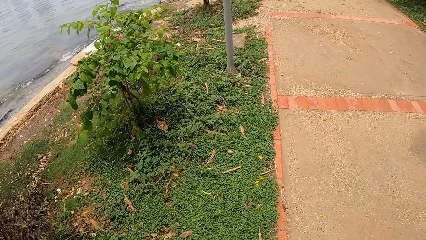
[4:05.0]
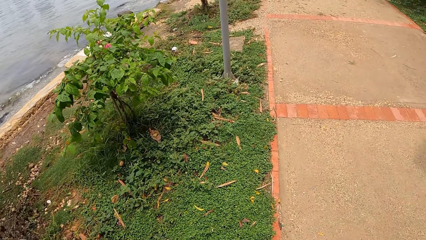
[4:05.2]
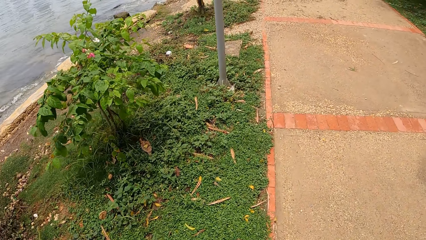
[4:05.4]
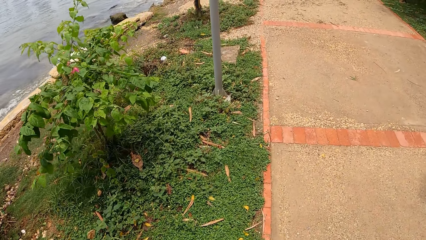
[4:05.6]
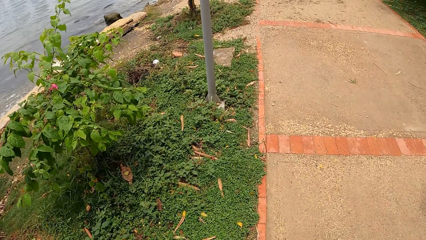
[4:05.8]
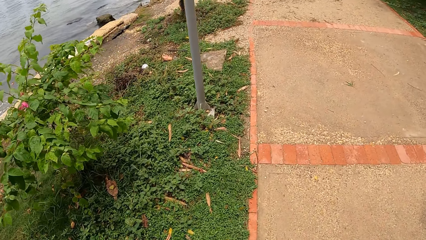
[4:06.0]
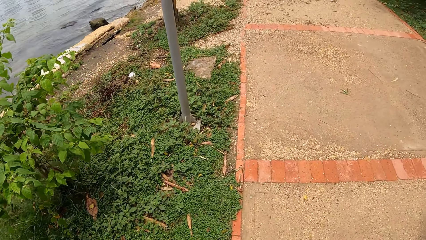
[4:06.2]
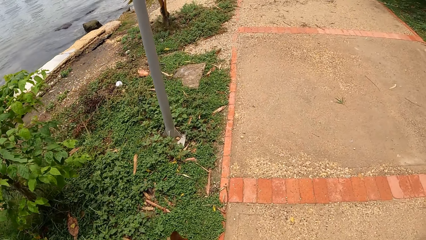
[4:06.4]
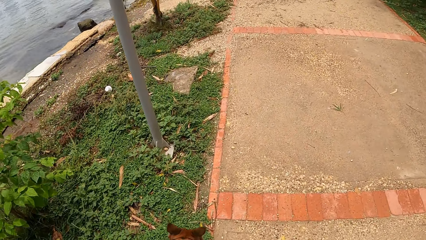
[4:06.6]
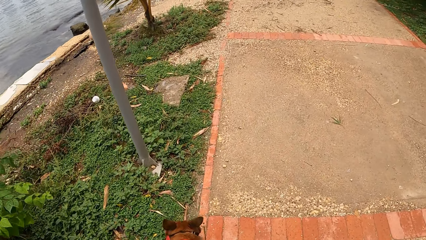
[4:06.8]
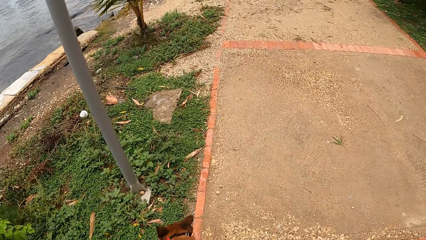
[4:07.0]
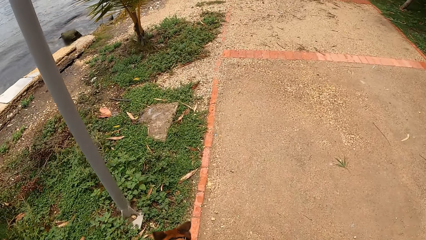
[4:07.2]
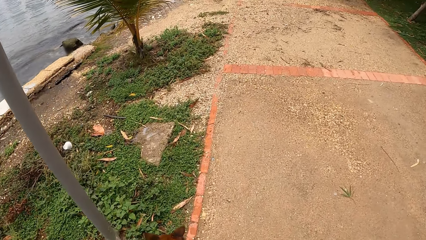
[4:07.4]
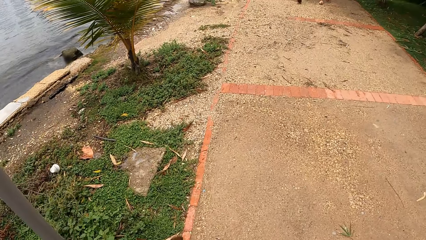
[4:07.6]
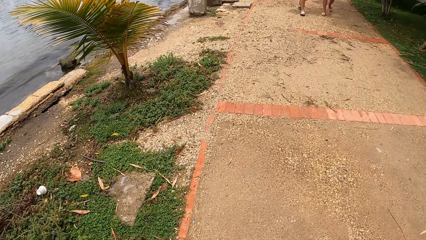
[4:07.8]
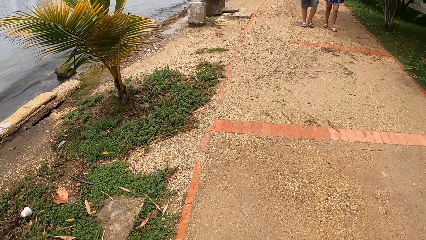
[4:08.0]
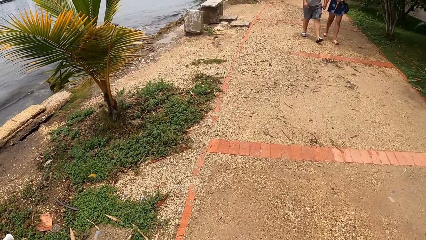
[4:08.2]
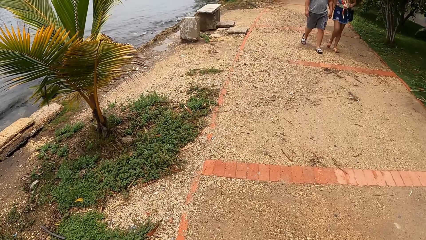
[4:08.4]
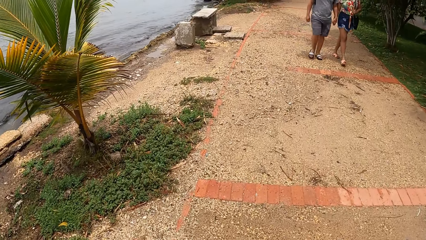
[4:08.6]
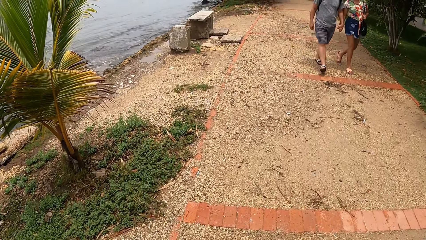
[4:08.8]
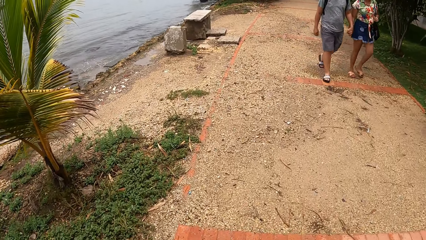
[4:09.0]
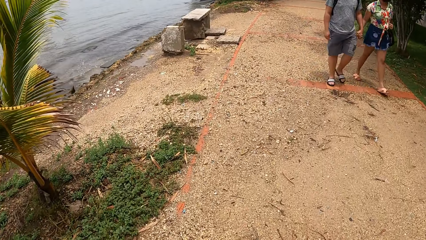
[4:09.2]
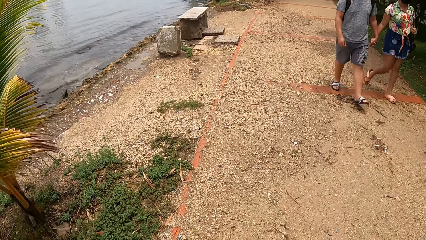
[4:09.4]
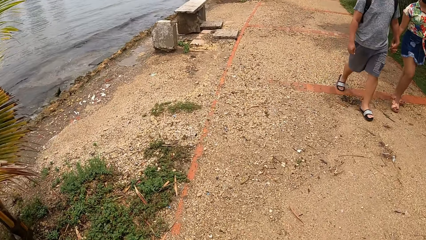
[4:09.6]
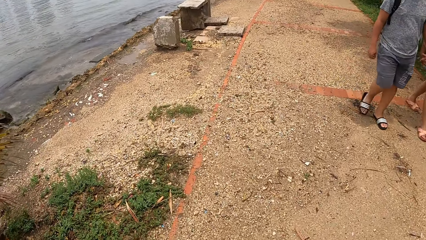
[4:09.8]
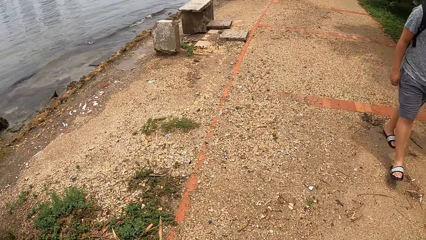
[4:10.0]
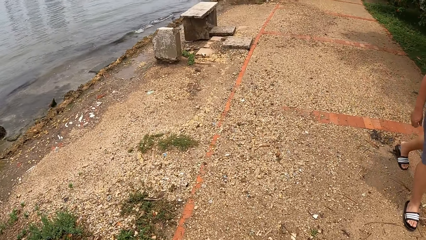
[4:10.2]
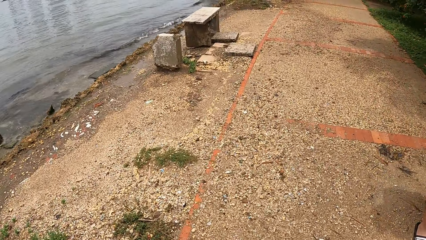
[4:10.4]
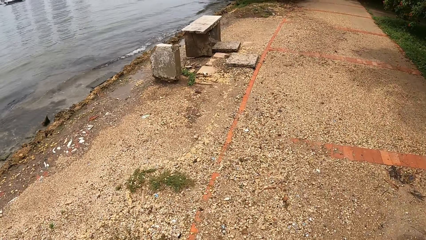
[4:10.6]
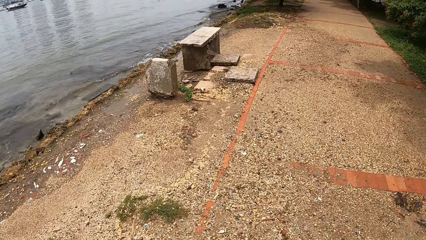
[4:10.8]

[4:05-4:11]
The camera wearer walks on the pedestrian road.

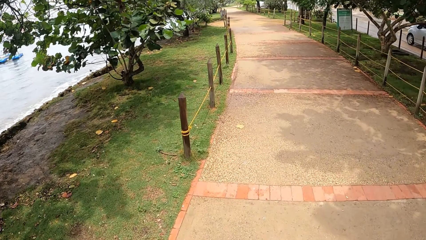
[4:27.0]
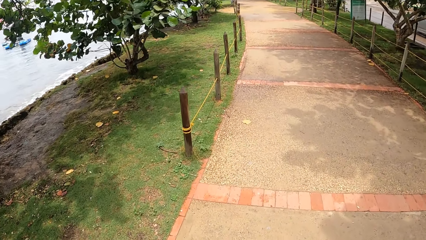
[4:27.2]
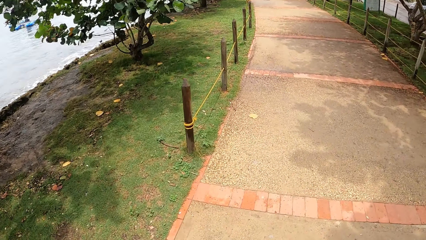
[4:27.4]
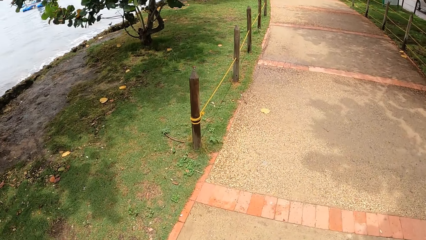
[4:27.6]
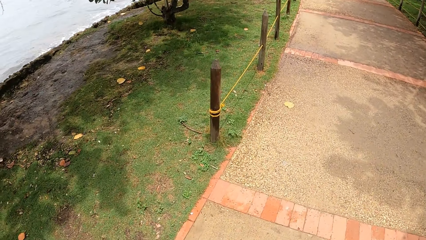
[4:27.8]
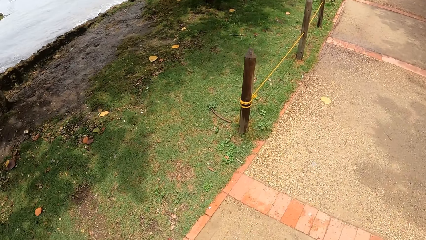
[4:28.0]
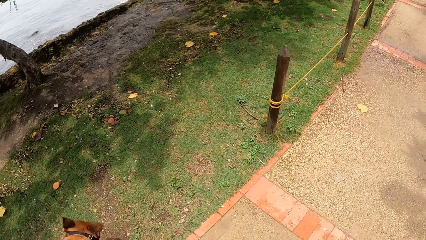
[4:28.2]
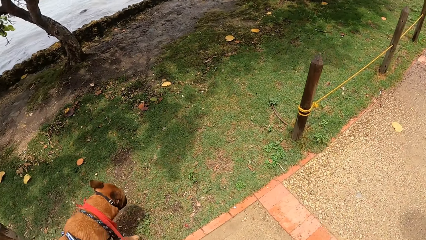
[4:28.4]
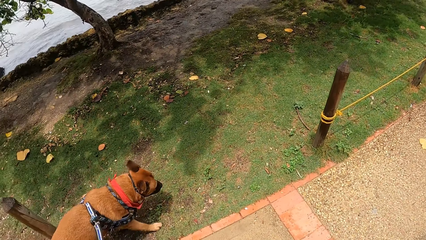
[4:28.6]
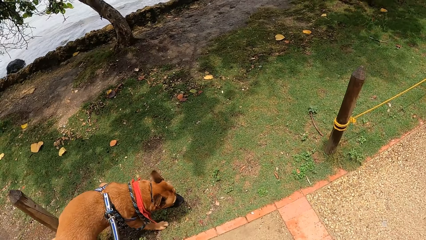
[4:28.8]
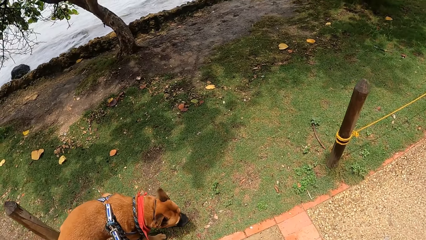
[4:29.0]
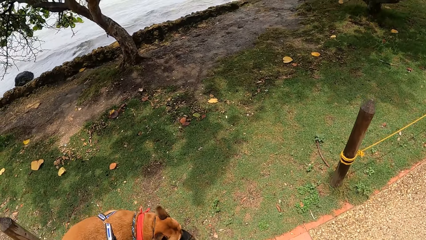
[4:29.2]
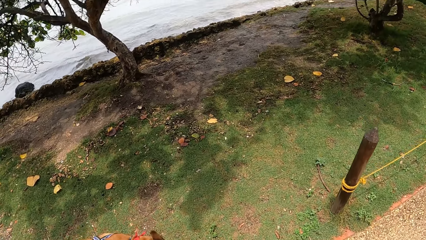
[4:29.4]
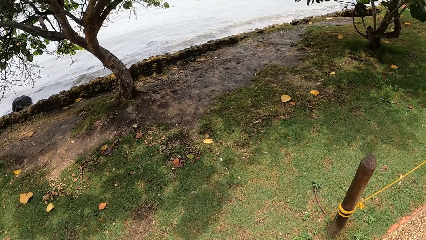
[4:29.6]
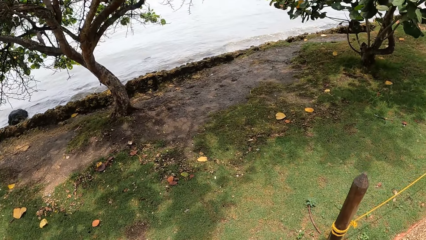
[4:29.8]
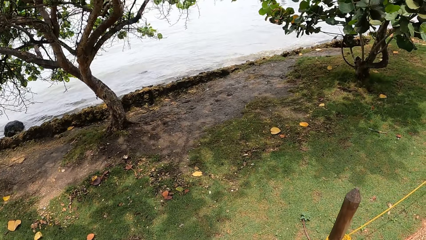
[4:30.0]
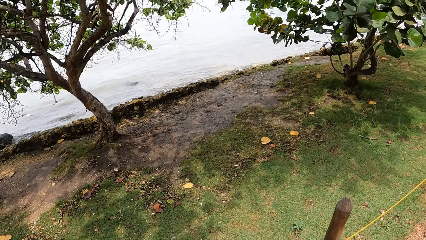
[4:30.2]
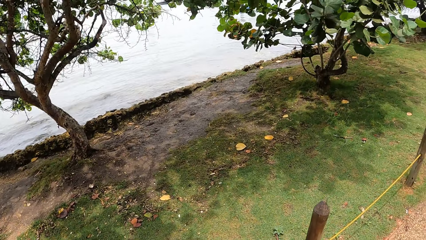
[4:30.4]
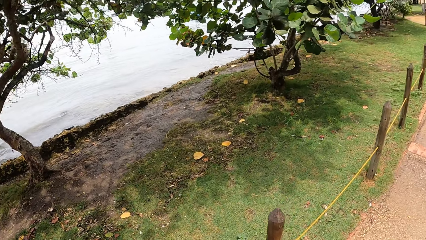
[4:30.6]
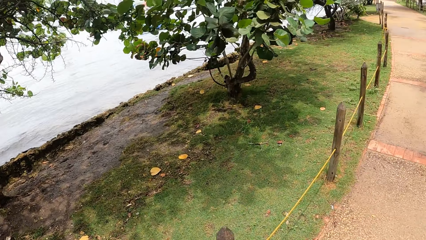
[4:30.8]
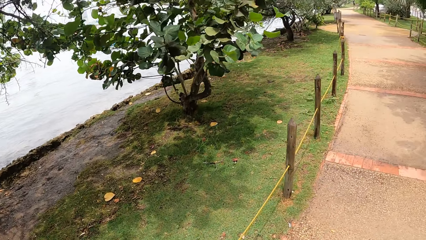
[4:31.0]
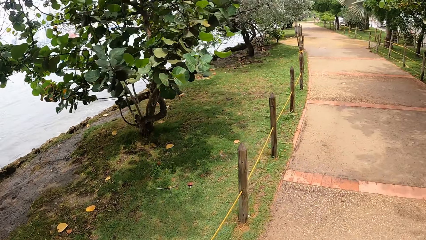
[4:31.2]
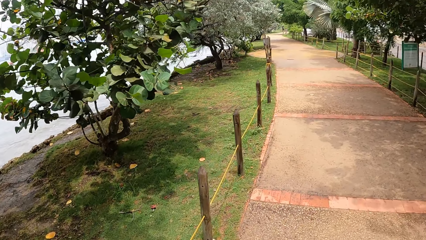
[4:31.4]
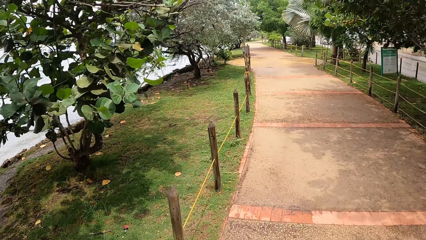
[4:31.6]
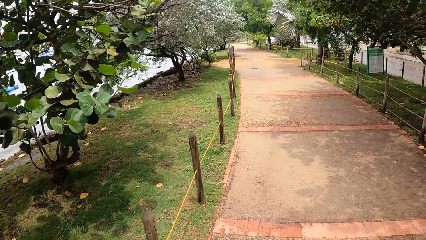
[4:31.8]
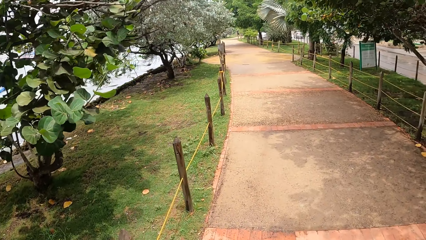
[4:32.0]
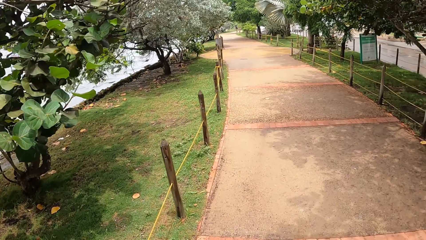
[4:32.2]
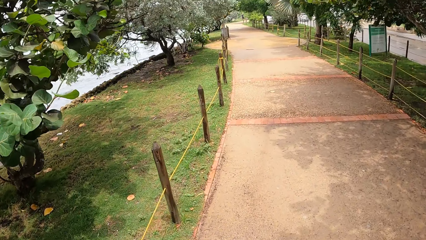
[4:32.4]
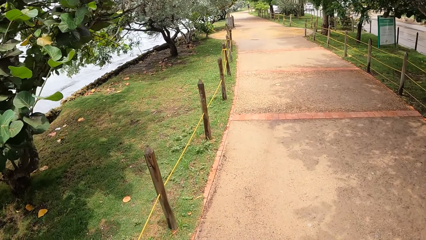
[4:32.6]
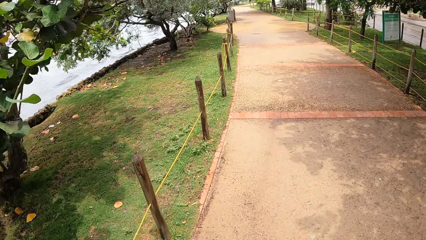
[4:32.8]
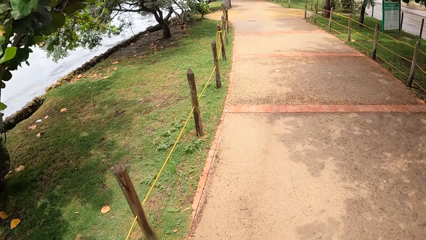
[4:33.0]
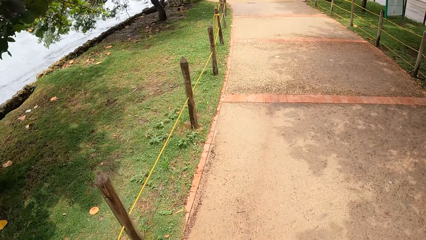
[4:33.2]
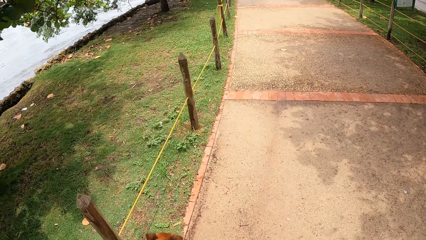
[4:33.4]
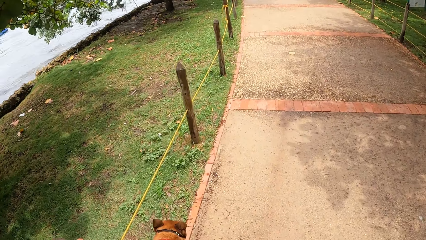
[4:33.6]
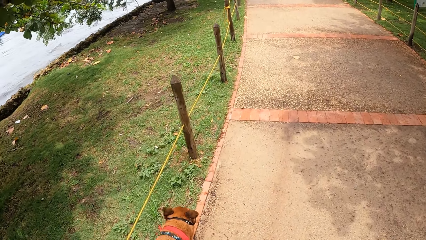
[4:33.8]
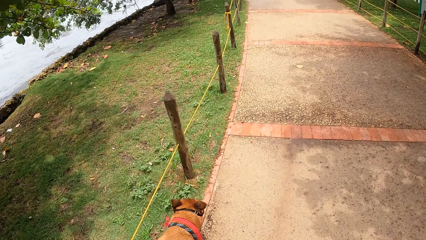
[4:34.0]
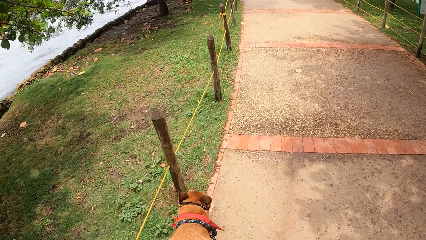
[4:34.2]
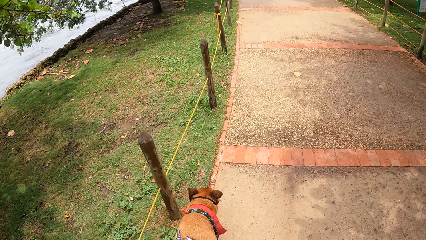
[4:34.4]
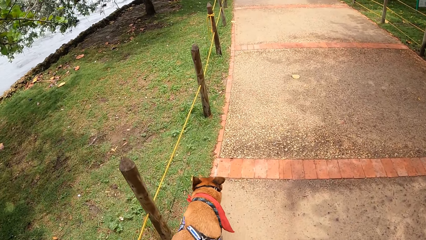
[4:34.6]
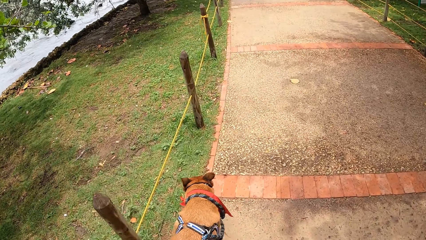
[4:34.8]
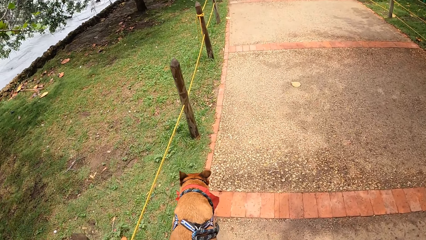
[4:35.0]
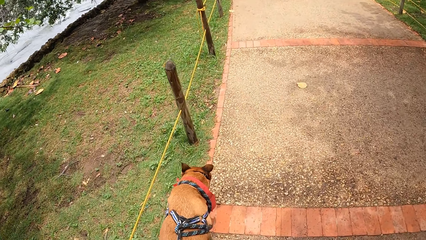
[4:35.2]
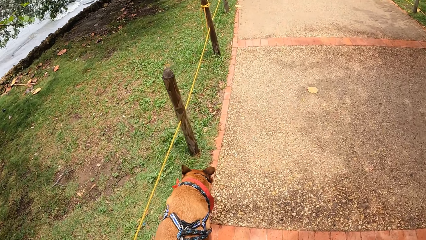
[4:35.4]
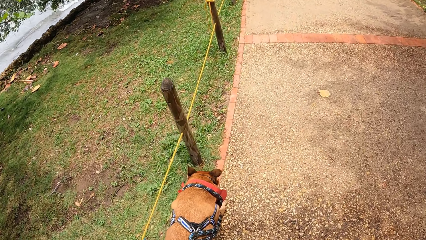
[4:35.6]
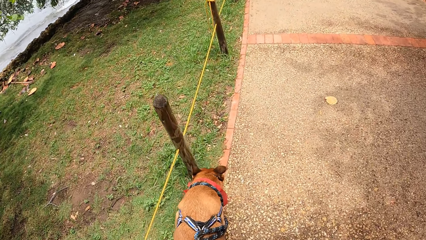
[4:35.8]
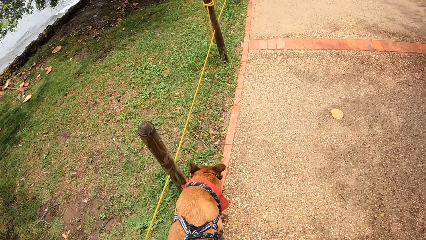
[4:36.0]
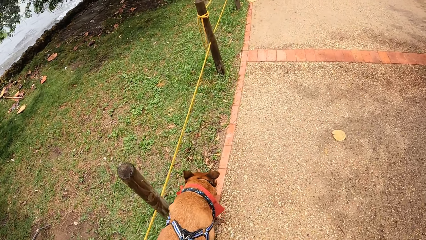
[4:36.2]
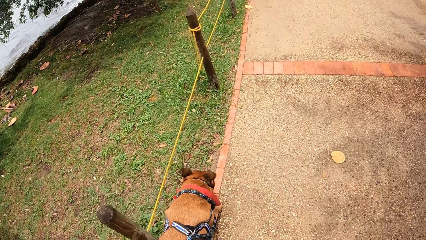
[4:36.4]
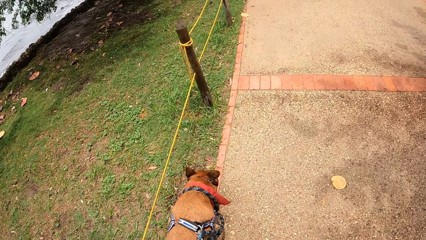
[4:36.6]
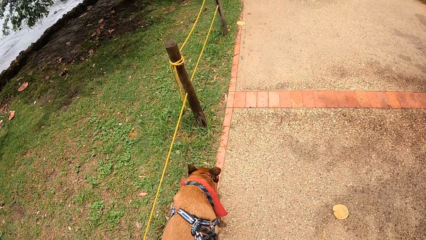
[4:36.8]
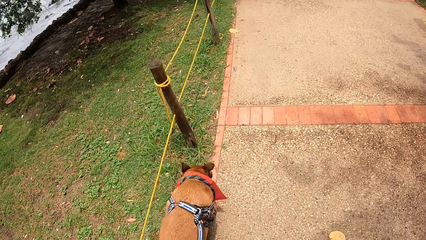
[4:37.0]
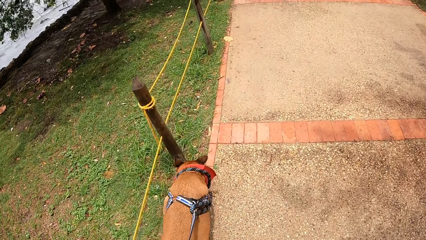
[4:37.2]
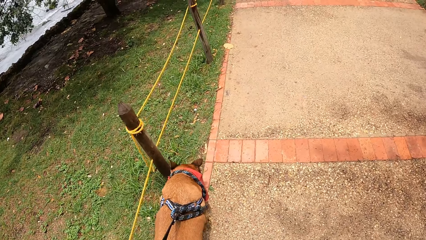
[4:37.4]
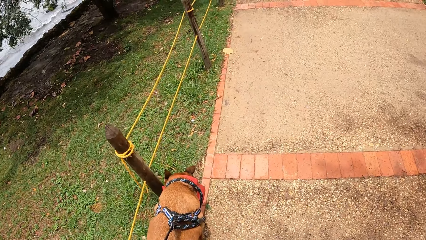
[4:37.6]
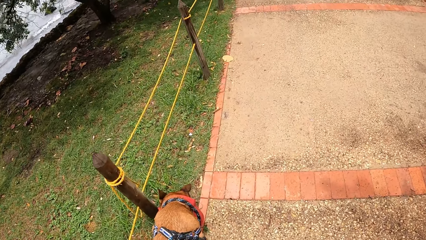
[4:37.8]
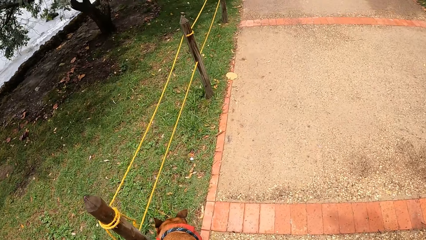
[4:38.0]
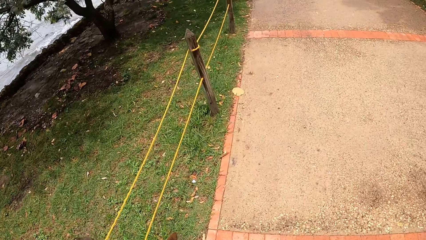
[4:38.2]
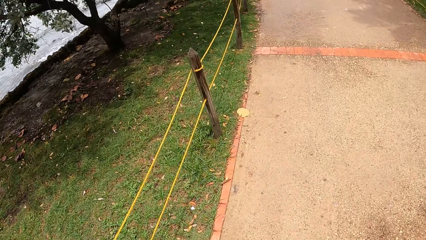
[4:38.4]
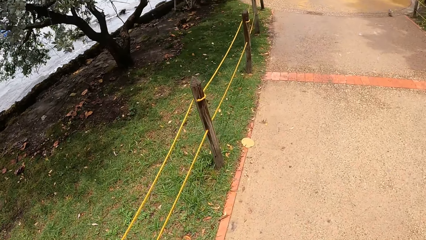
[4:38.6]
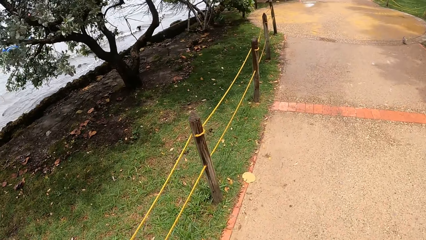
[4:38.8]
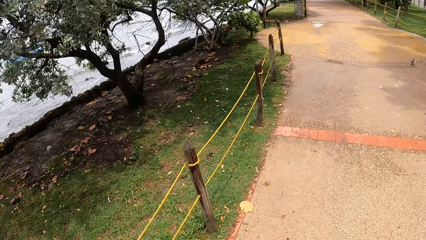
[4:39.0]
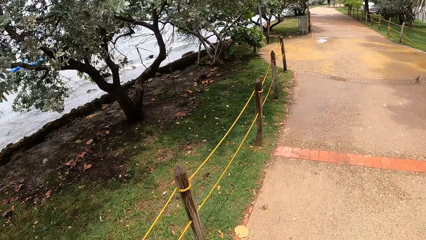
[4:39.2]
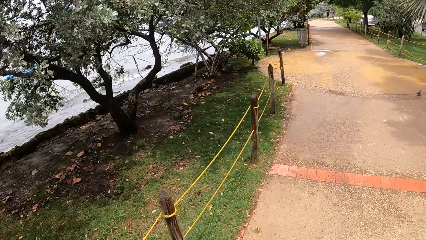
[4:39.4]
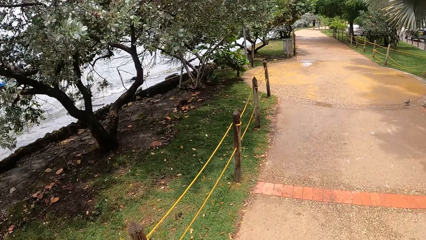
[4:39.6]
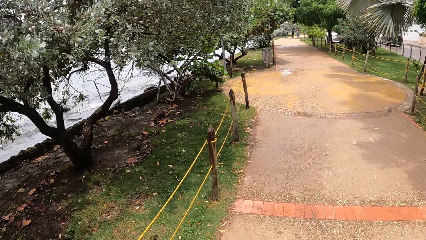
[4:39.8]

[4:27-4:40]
The camera wearer stares at the dog. They stare around the park. They walk on the pavement.
